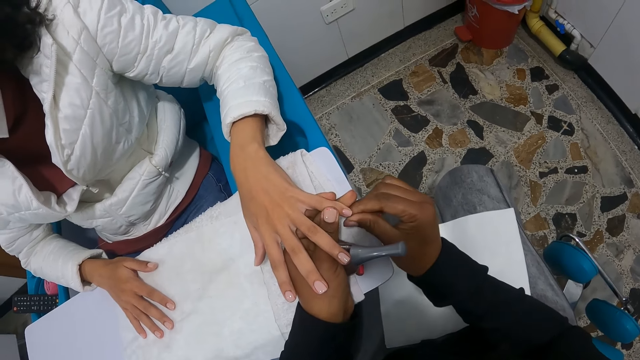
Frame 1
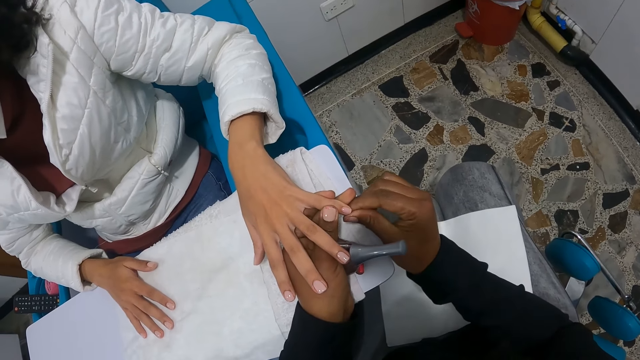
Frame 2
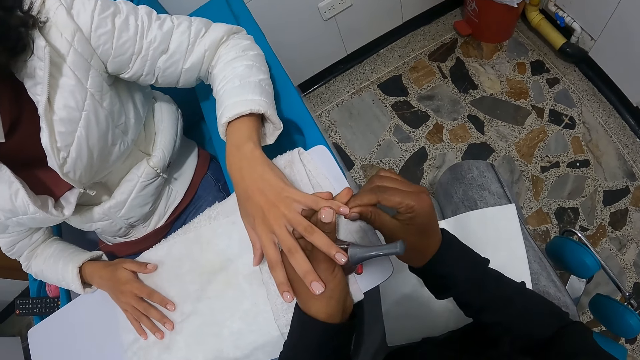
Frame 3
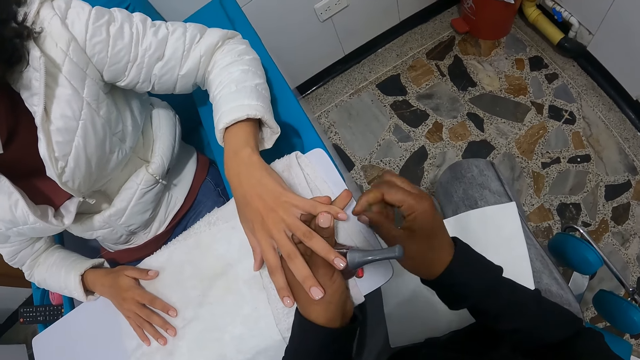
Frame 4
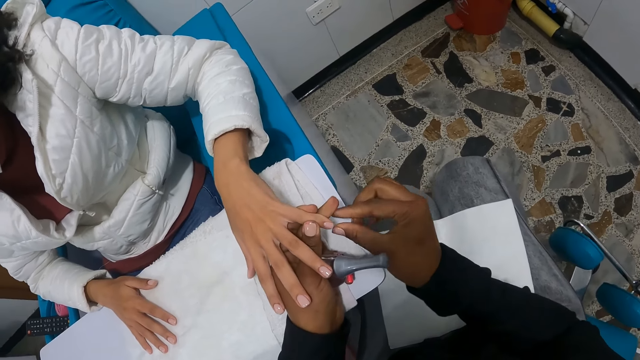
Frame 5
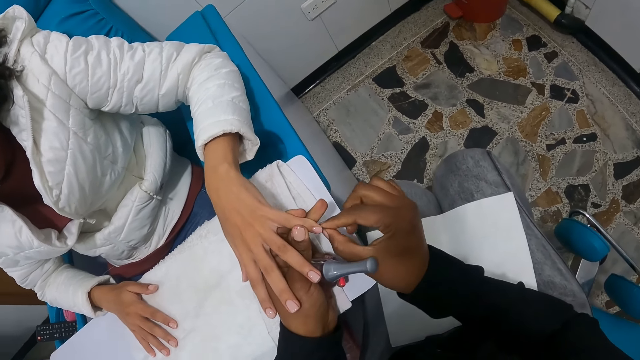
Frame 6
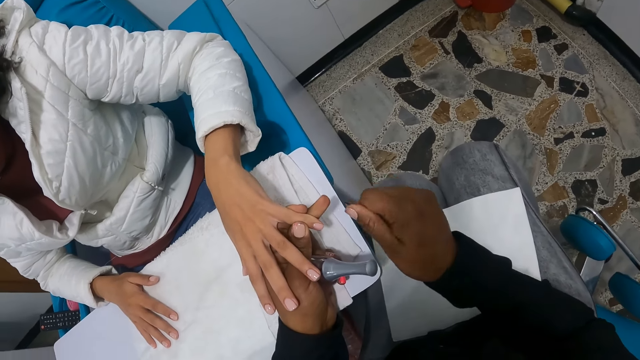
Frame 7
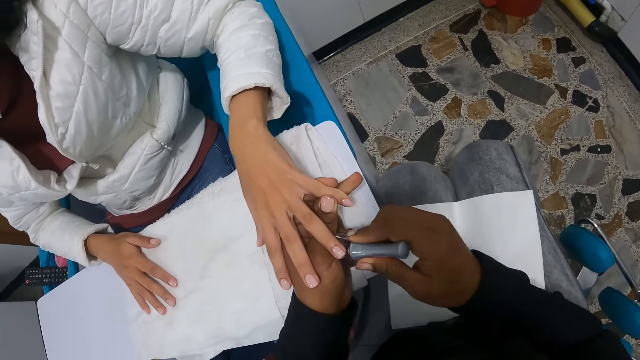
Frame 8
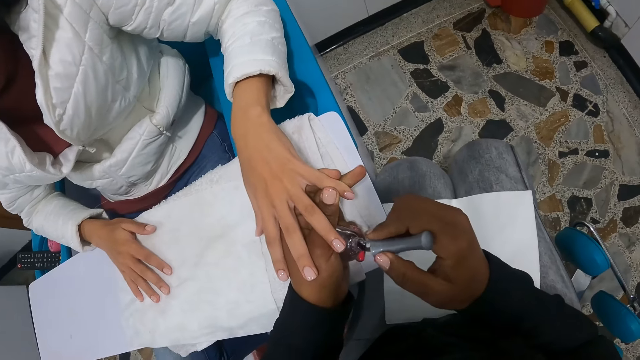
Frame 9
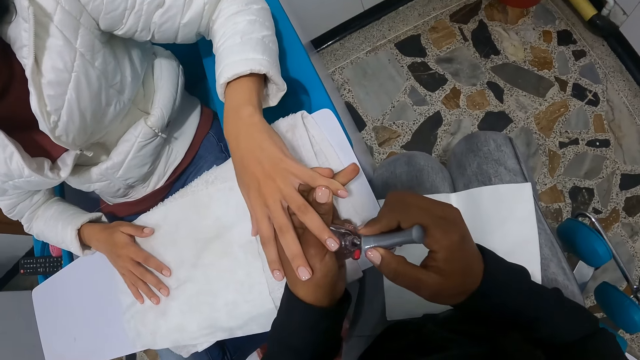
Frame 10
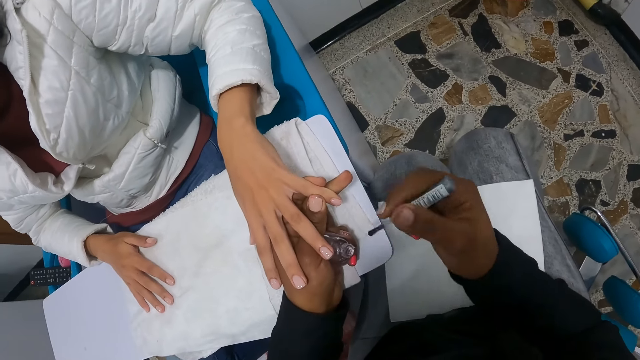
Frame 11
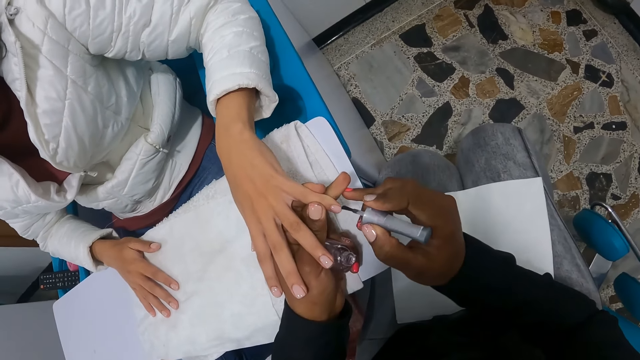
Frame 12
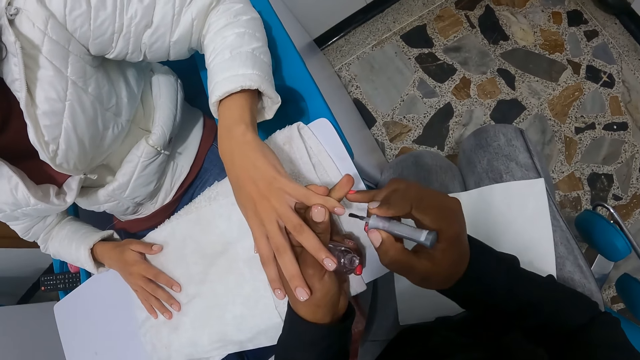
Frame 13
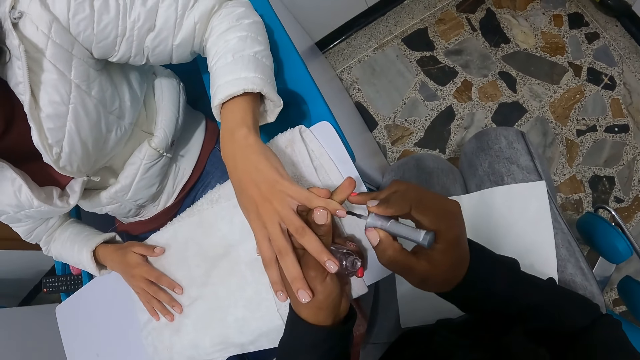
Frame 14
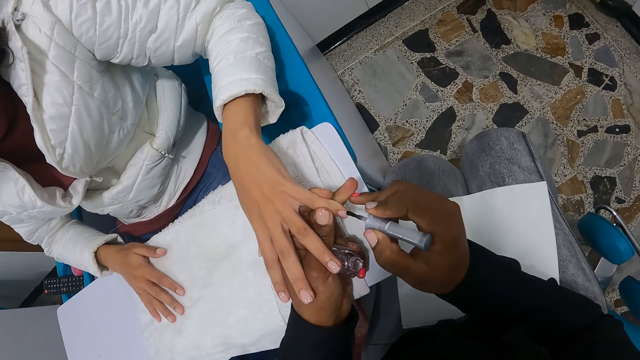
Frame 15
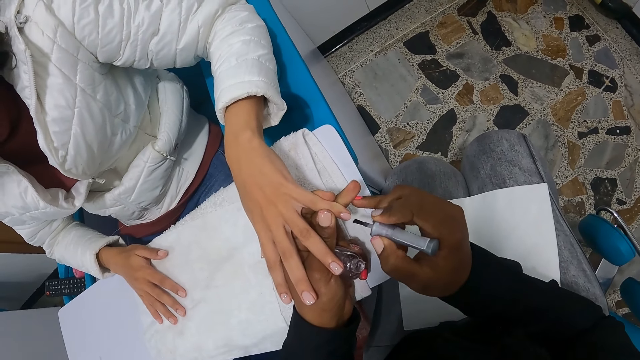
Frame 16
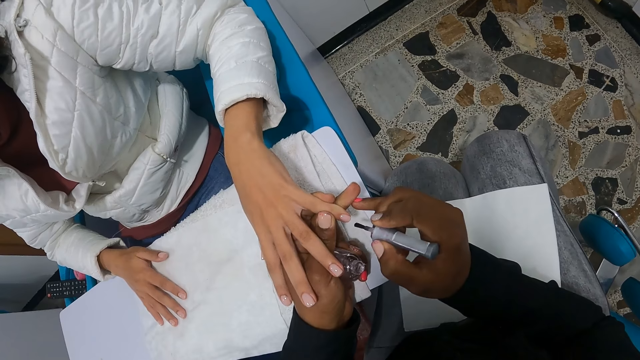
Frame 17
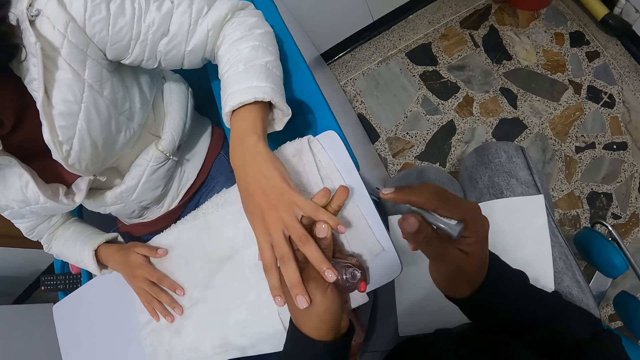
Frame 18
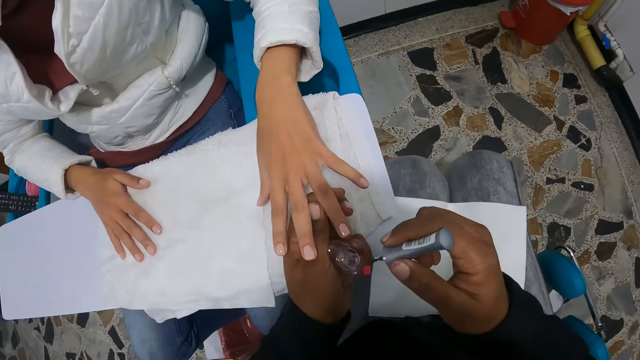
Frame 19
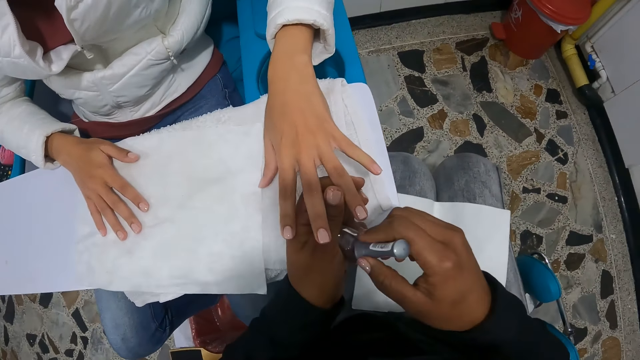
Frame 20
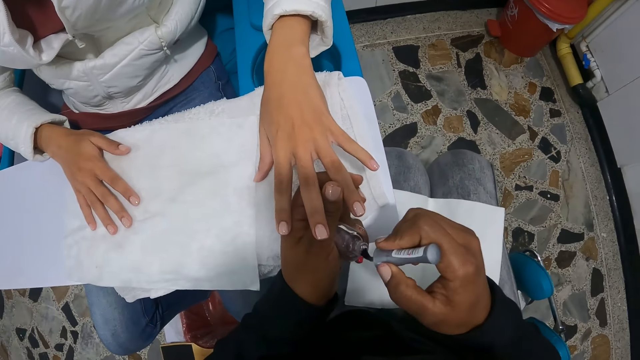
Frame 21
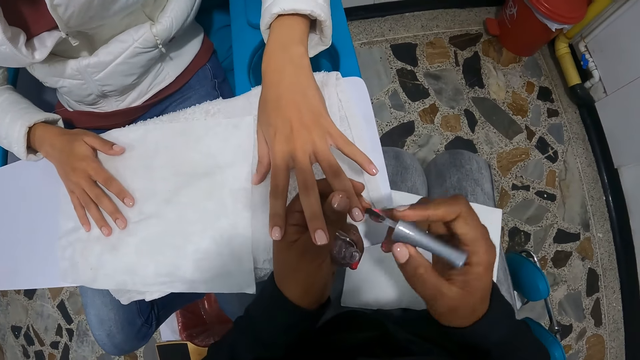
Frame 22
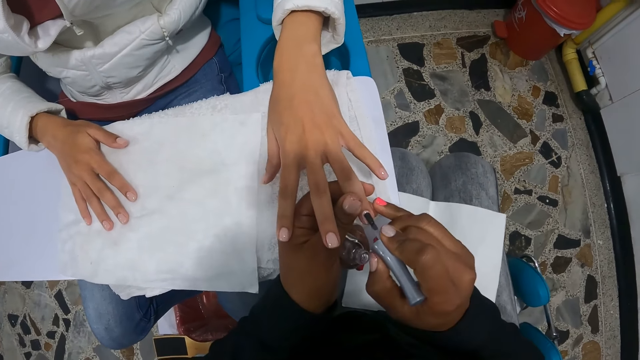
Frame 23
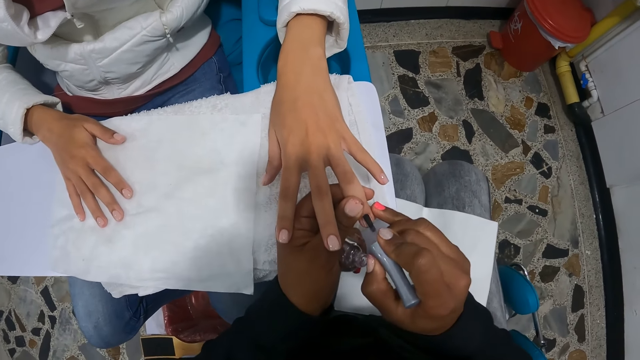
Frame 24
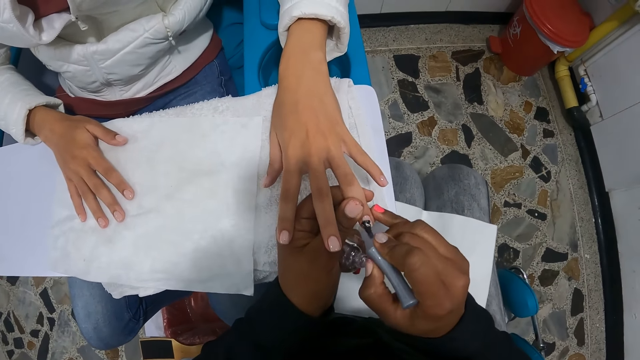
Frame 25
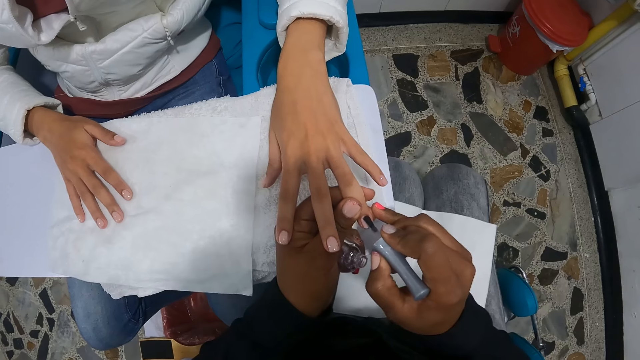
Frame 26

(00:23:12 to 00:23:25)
The camera wearer rubs fingers. She wipes a finger. She rubs fingers. She picks up a nail polish brush from the bottle of nail polish with her right hand. She rubs the nail brush on the bottle. She paints the fingernail of the woman with the nail polish brush in her right hand. She holds a finger of the woman with her left hand. She dips the nail polish brush into the bottle of nail polish in her left hand with her right hand. She rubs the nail brush on the bottle. She paints the fingernail of the woman with the nail polish brush in her right hand.

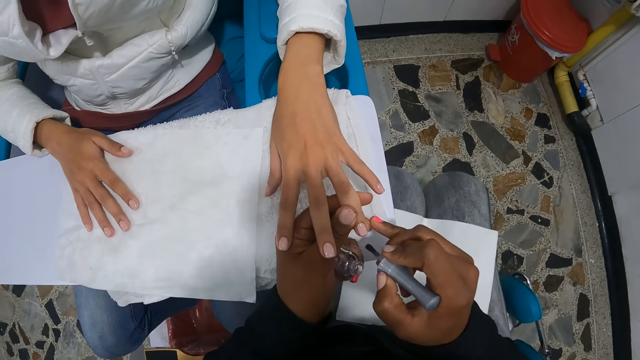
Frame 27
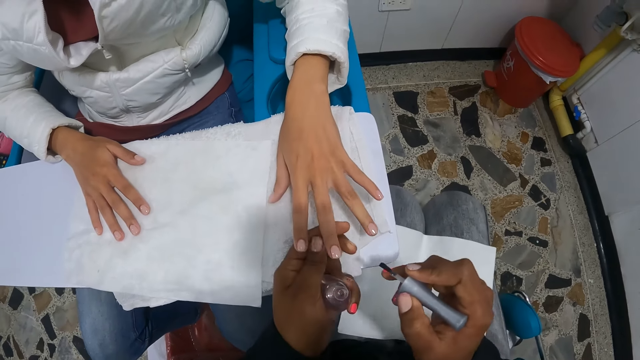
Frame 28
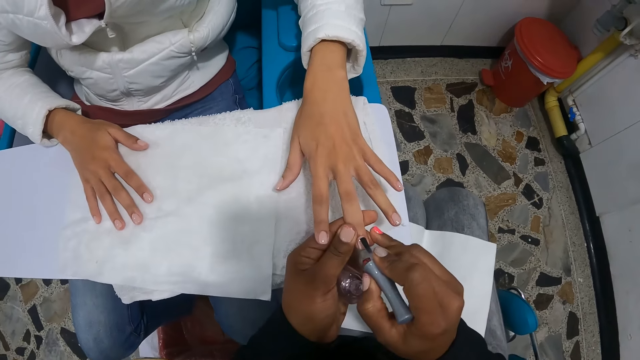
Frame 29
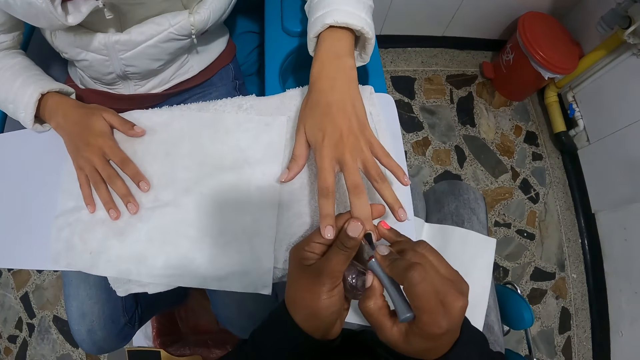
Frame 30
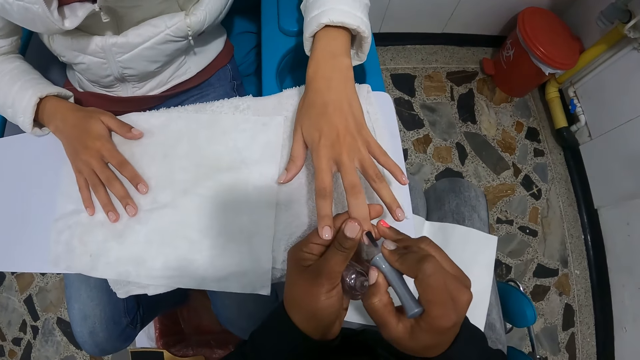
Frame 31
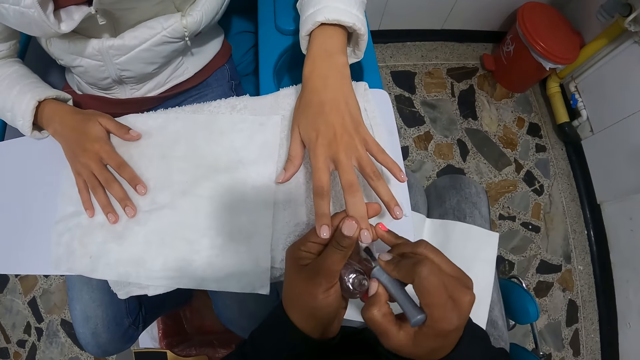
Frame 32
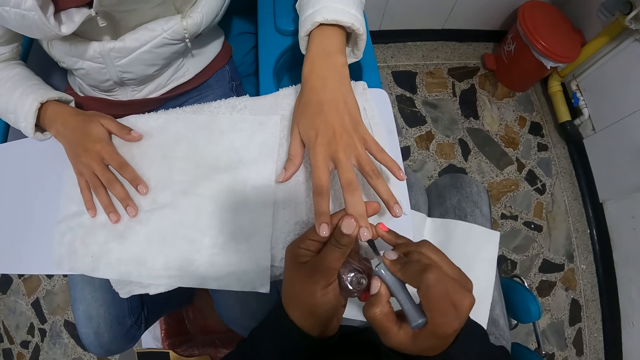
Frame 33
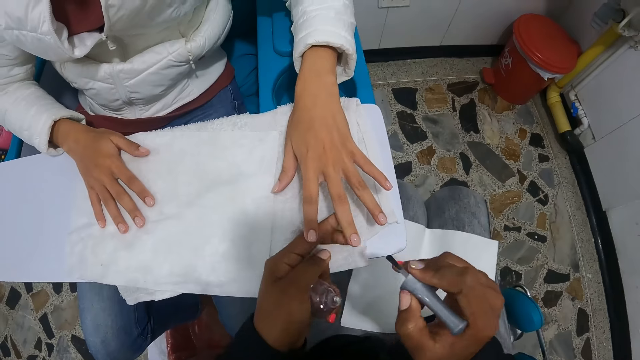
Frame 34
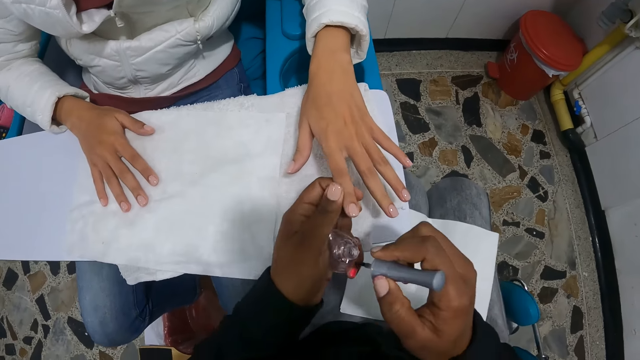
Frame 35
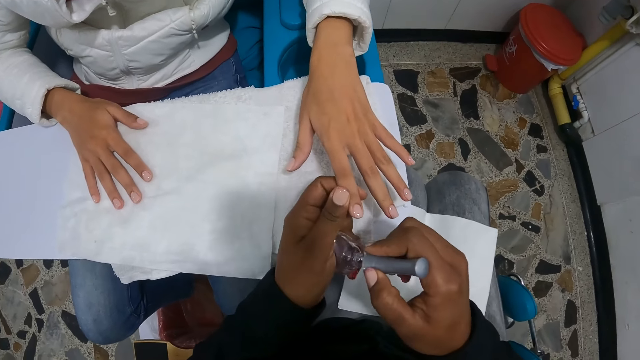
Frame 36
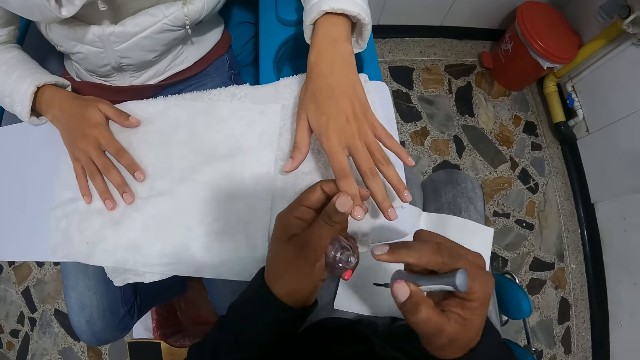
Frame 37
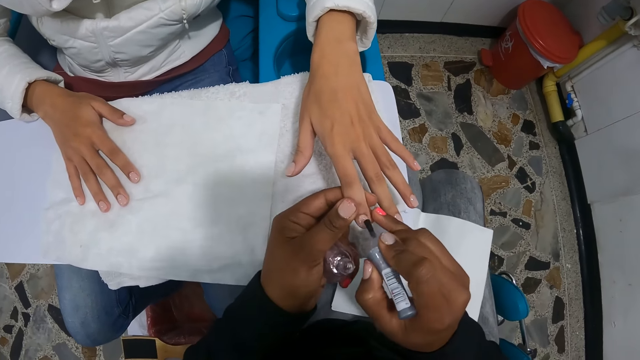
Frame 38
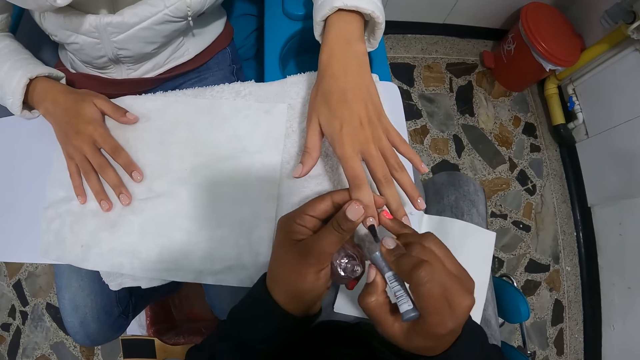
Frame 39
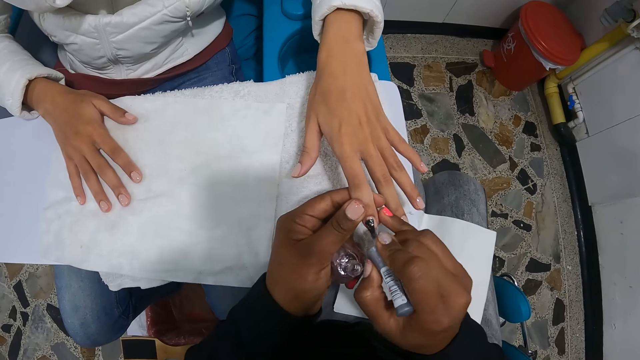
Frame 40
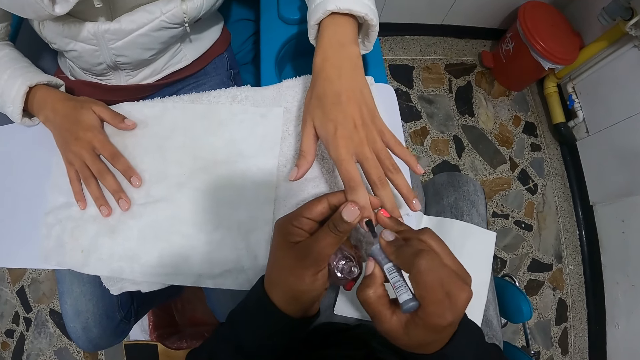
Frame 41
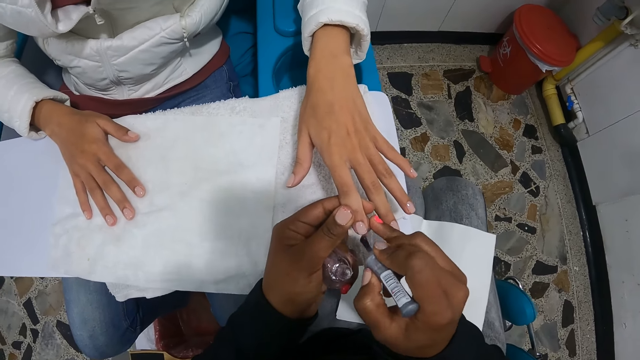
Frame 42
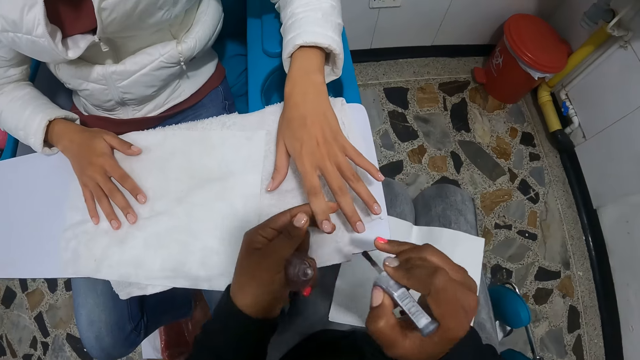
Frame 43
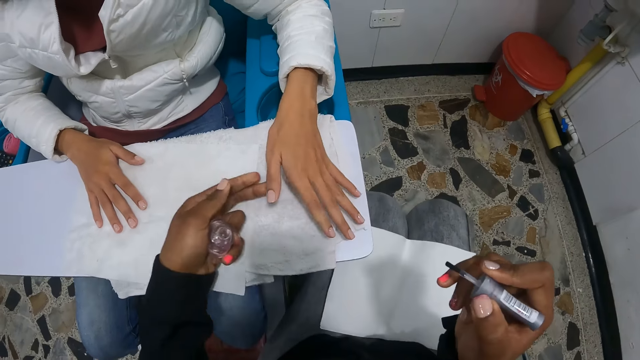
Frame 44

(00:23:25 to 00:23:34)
The camera wearer holds a finger of the woman with her left hand. She paints the fingernail of the woman with the nail polish brush in her right hand. She holds a finger of the woman with her left hand. She dips the nail polish brush into the bottle of nail polish in her left hand with her right hand. She rubs the nail brush on the bottle. She paints the fingernail of the woman with the nail polish brush in her right hand.
